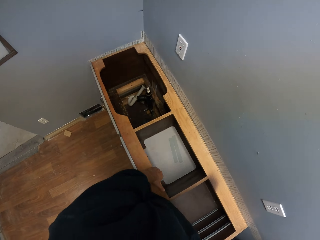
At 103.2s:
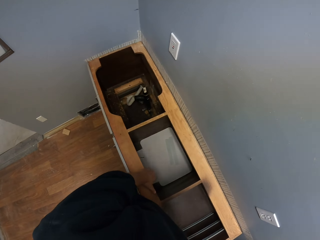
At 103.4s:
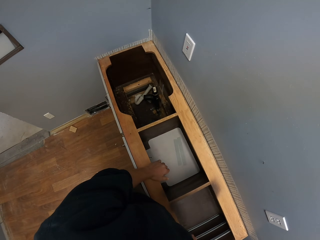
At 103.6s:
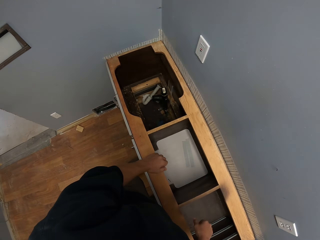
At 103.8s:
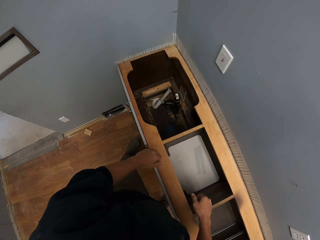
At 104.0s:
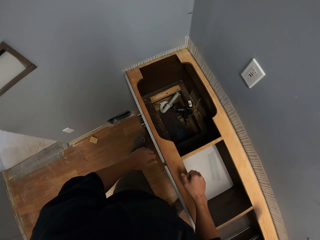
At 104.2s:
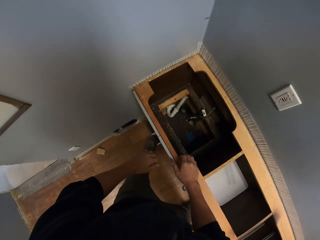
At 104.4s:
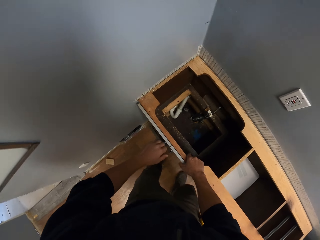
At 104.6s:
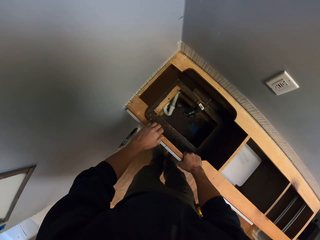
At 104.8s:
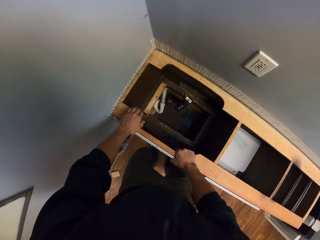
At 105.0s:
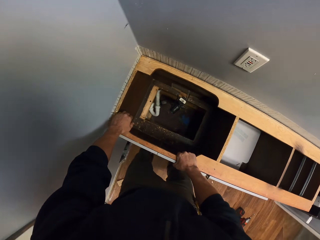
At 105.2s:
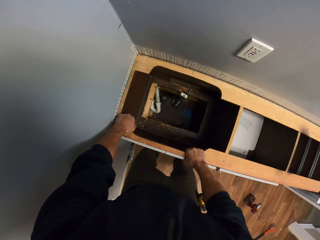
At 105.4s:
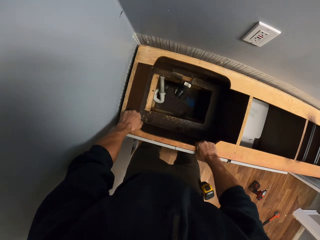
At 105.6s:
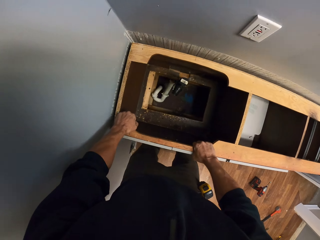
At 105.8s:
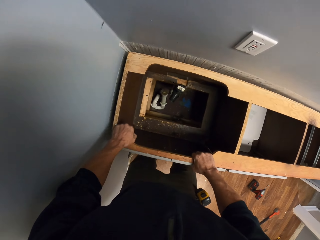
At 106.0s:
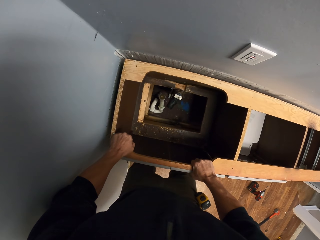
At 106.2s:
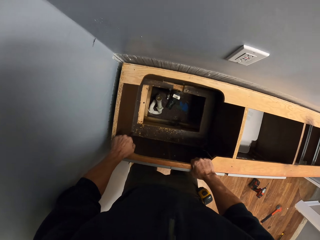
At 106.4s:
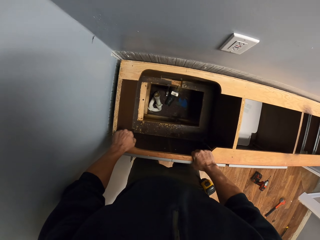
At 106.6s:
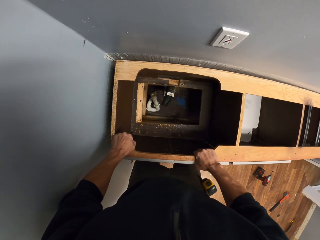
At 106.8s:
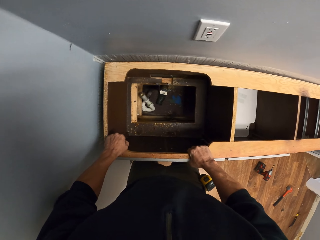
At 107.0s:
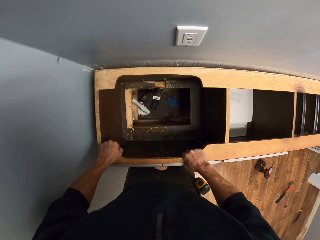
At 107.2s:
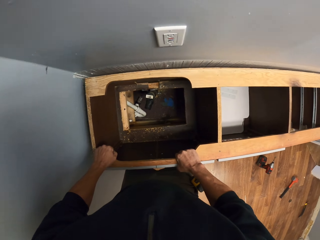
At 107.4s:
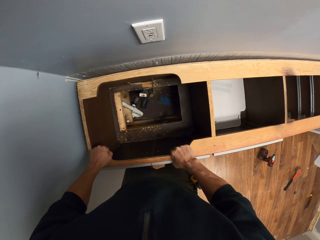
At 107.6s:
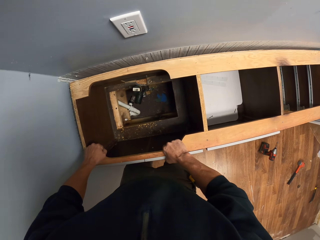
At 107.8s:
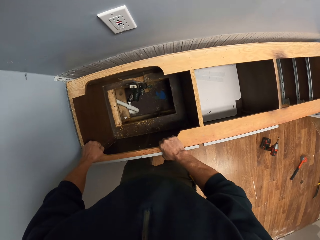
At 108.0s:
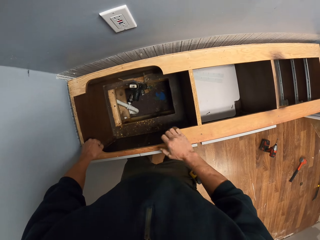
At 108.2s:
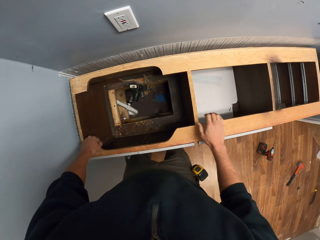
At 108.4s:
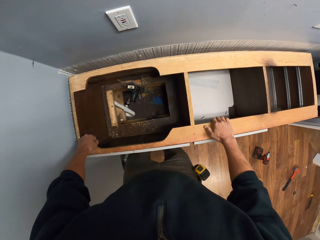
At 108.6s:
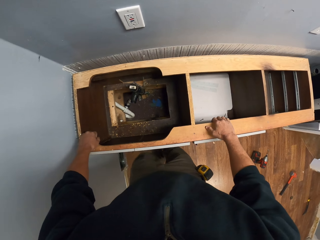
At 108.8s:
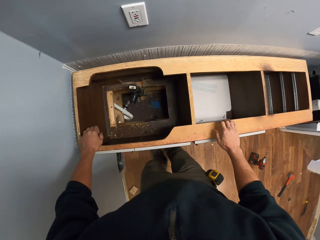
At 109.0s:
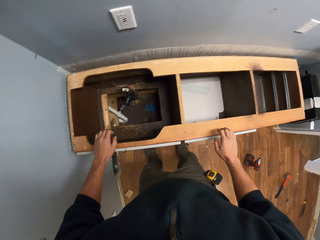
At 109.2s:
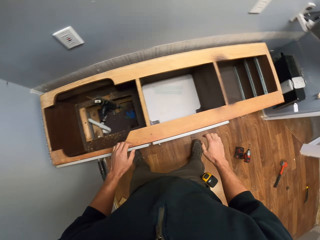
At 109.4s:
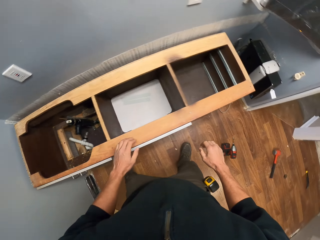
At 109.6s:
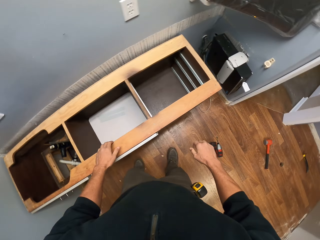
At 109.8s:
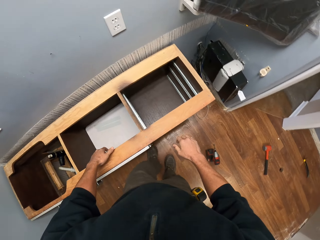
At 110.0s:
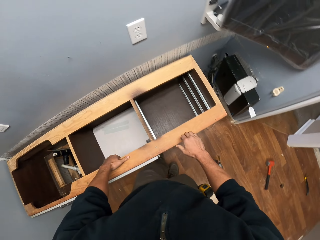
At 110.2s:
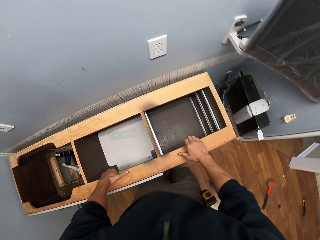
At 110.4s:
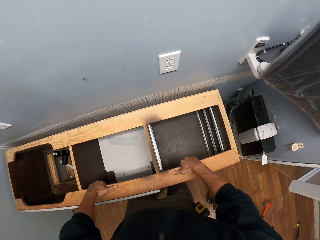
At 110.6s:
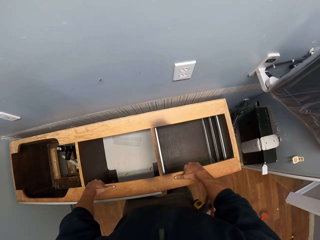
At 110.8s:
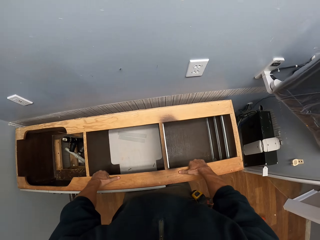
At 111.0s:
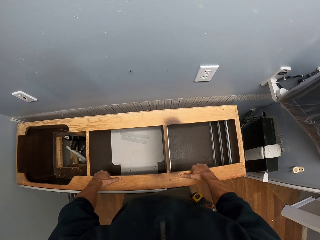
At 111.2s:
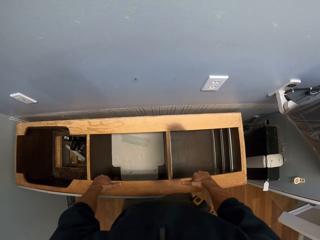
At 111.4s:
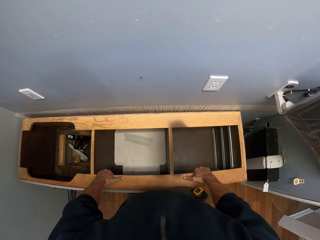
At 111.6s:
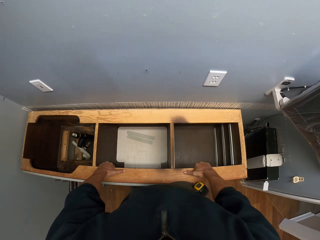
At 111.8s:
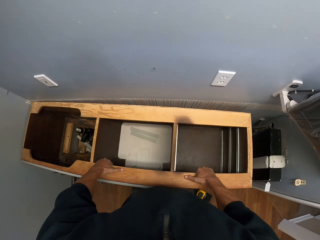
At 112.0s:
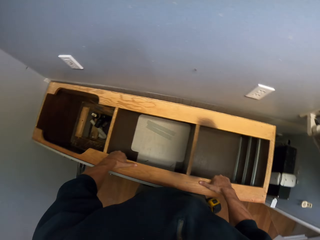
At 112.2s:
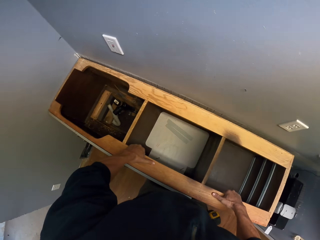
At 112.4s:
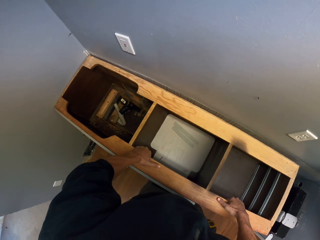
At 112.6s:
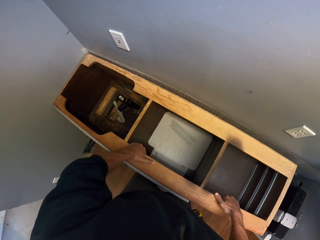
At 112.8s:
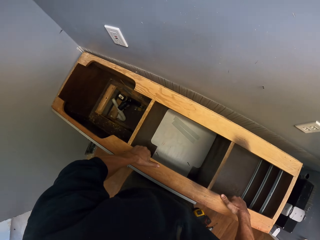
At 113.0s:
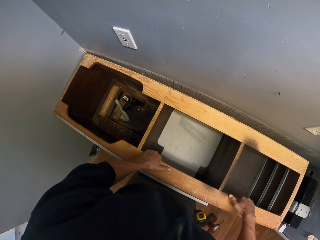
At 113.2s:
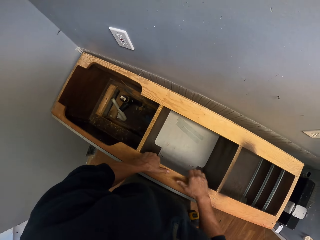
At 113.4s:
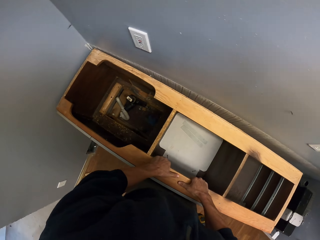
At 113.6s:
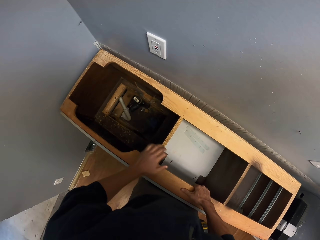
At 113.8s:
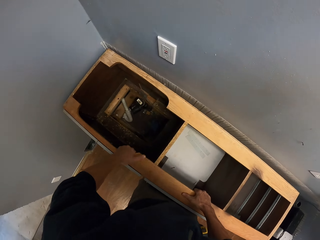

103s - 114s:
The camera wearer steps. They pull the cabinet. They take a few steps. They pull the cabinet.

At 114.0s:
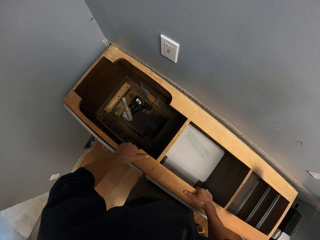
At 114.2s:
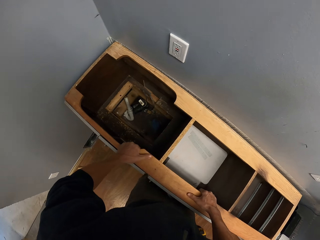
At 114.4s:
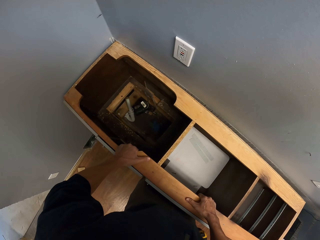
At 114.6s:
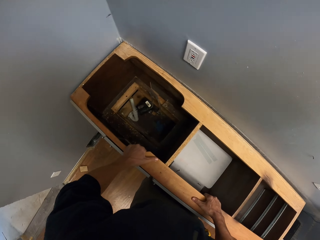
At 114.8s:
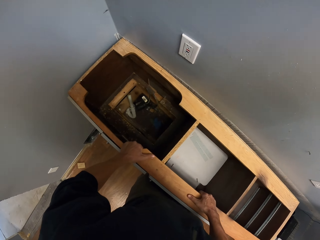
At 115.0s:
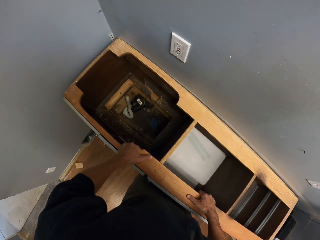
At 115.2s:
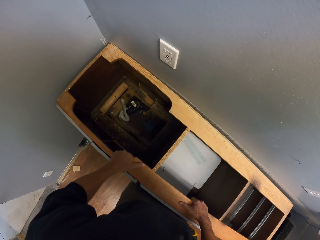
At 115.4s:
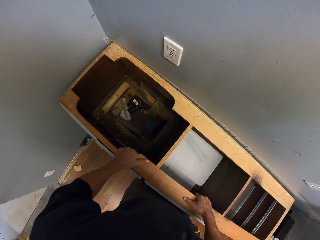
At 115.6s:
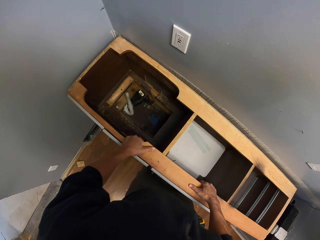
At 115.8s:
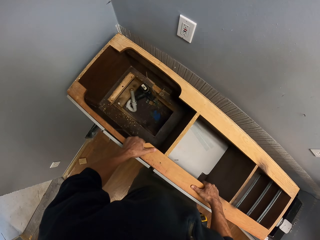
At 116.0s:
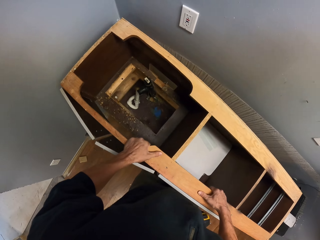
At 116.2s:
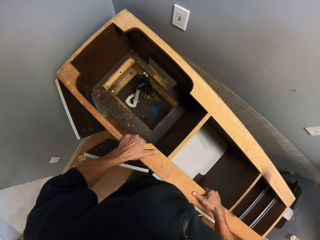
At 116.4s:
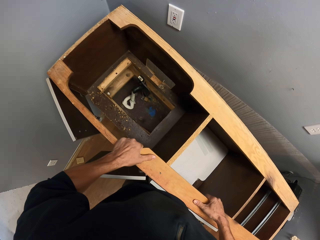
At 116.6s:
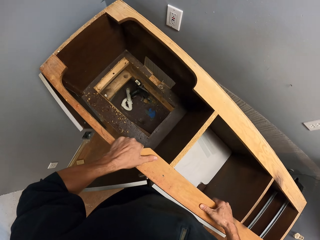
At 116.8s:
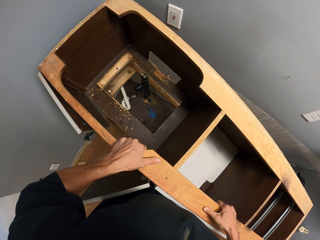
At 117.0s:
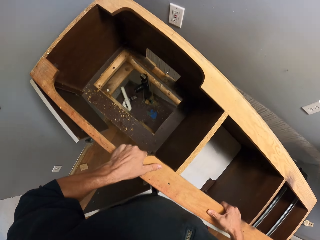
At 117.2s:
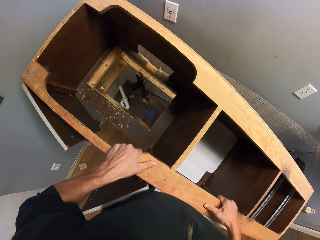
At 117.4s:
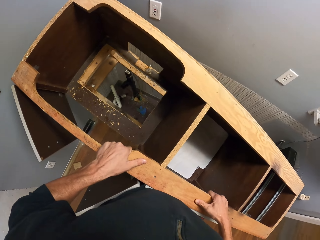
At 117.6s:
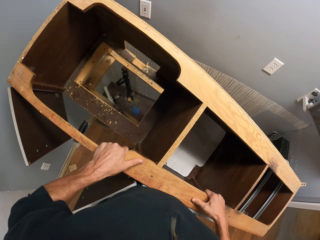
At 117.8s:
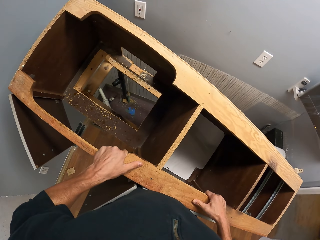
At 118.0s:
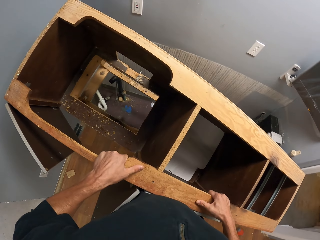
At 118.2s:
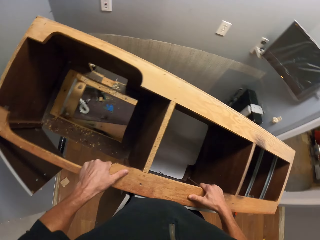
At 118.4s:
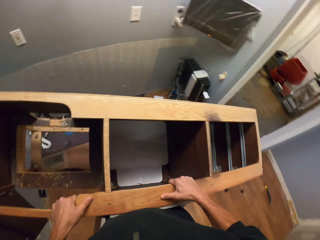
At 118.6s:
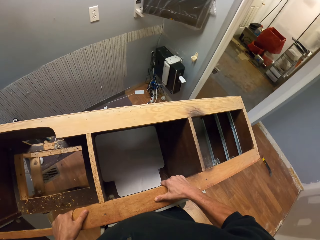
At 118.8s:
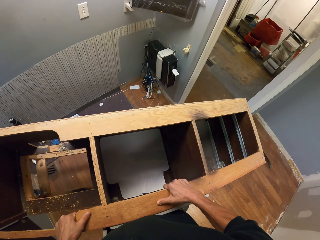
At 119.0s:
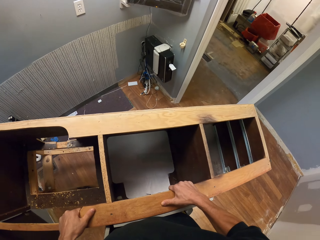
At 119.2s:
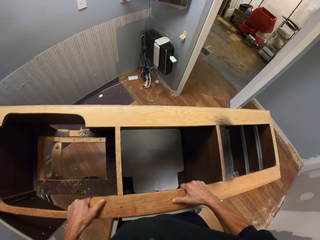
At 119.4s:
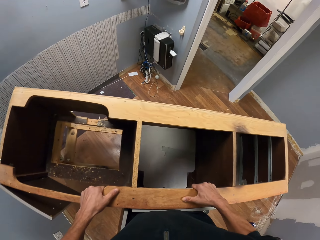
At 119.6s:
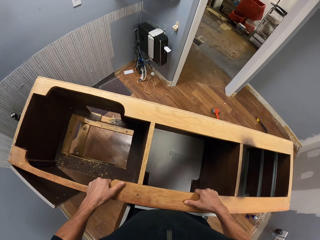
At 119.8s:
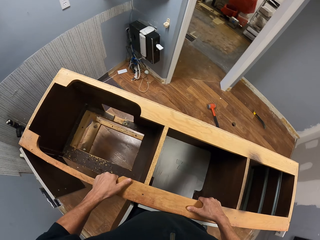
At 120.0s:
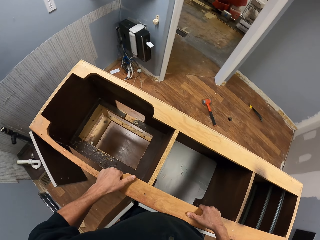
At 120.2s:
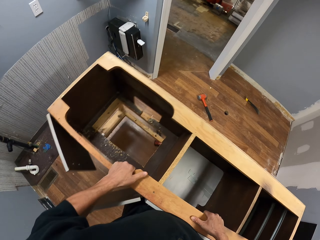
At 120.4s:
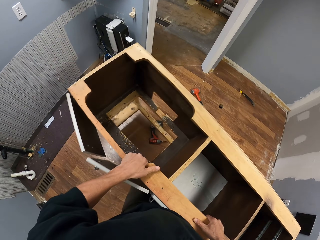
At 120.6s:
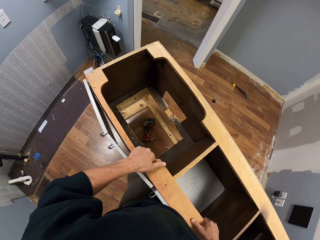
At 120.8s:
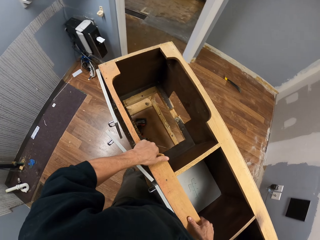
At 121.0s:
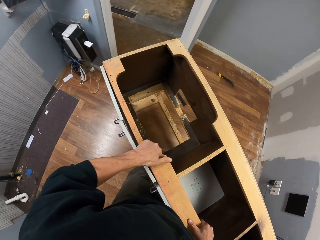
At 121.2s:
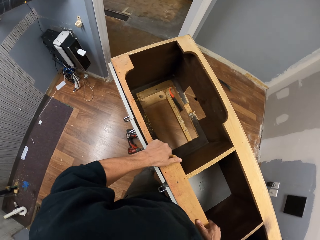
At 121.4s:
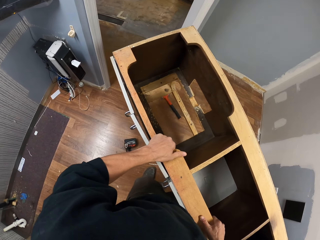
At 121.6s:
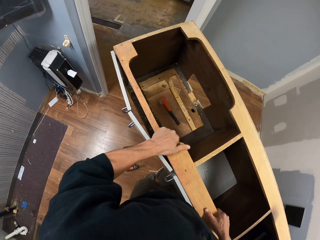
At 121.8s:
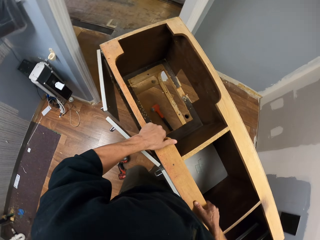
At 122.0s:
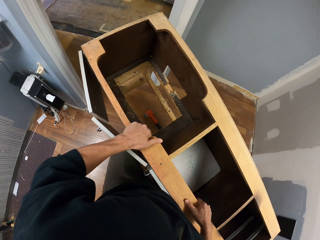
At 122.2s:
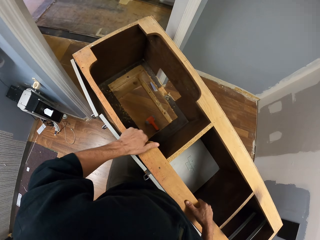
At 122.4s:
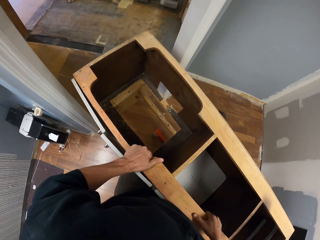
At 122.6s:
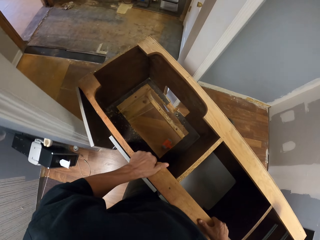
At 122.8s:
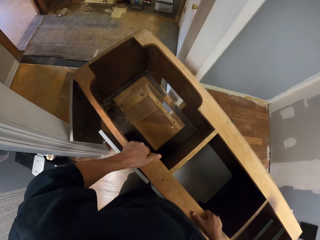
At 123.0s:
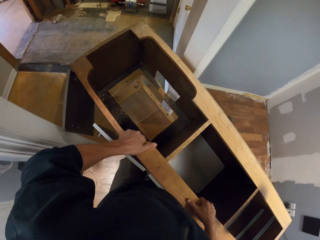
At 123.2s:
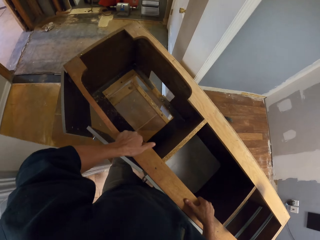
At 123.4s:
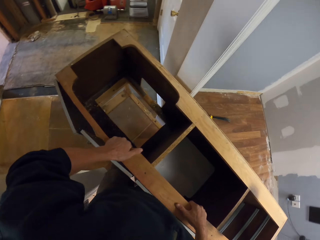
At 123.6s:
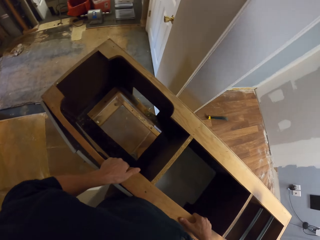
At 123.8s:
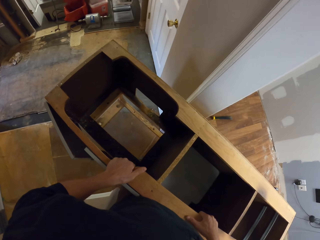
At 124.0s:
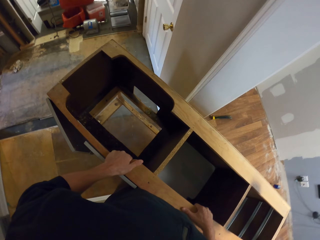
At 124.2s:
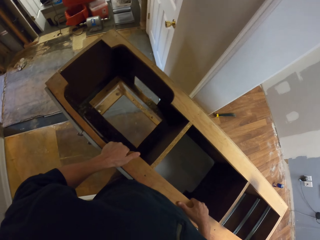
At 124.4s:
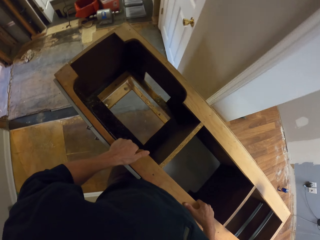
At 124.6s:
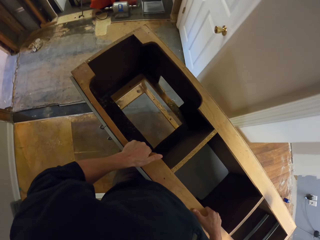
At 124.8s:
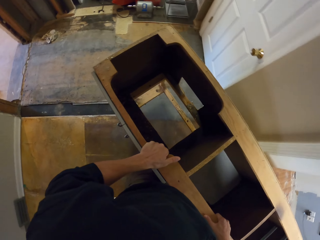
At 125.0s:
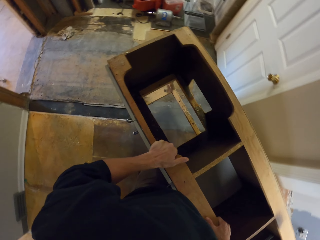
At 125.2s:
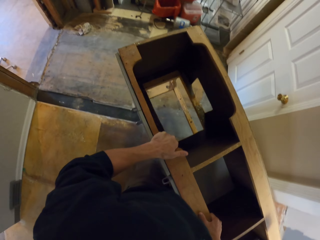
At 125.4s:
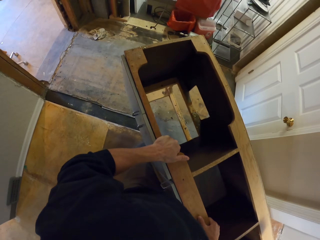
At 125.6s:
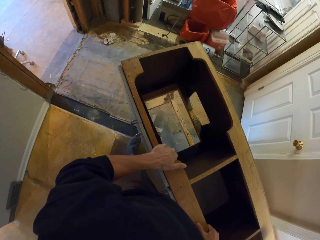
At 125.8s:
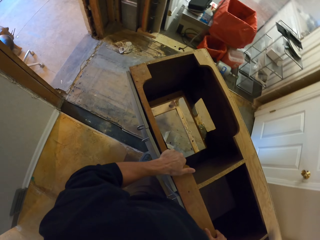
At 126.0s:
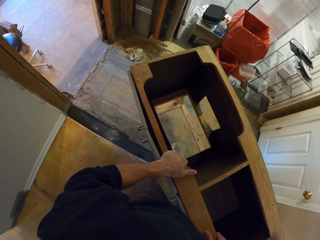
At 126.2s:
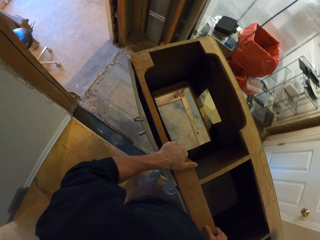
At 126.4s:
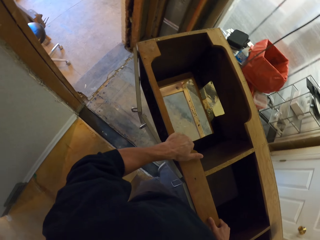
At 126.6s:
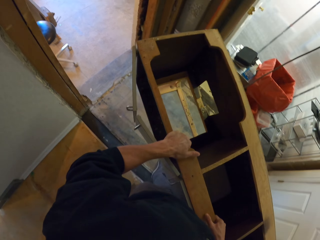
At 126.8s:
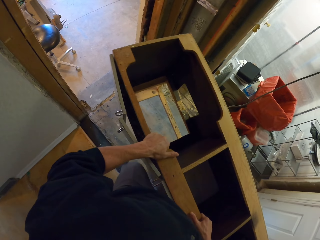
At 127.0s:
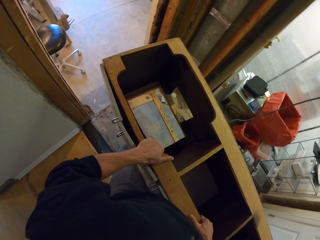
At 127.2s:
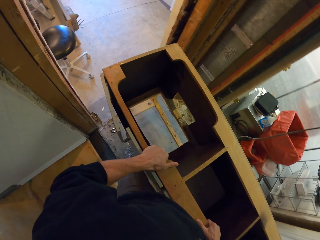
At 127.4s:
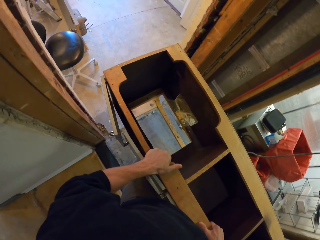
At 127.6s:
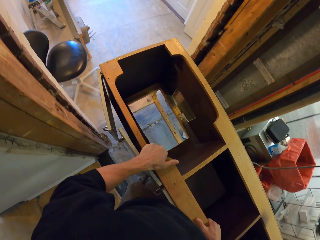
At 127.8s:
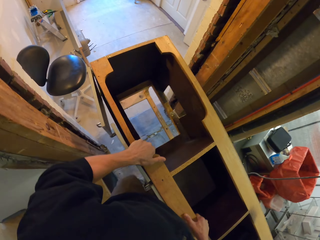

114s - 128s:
The camera wearer lifts the cabinet. They walk.
